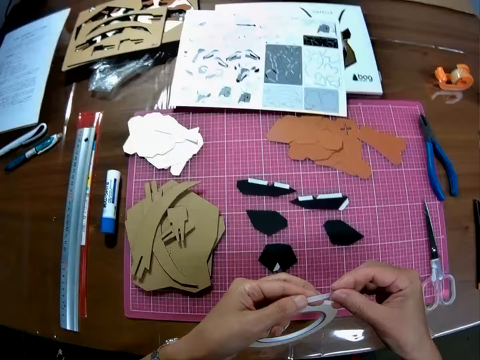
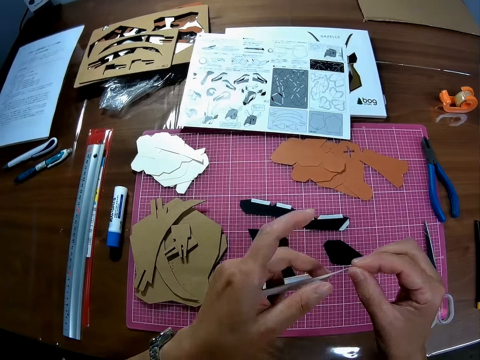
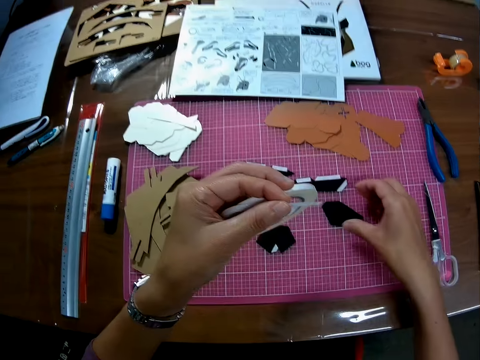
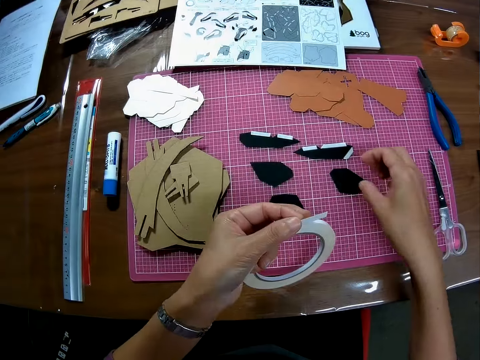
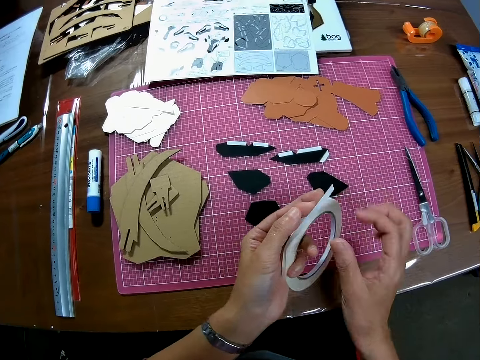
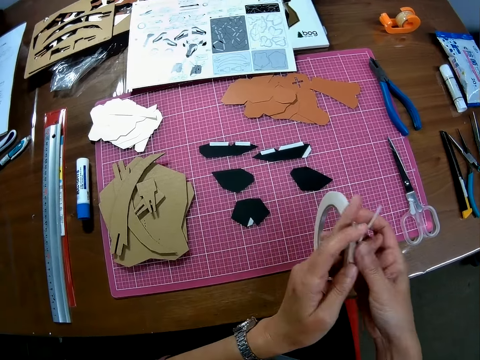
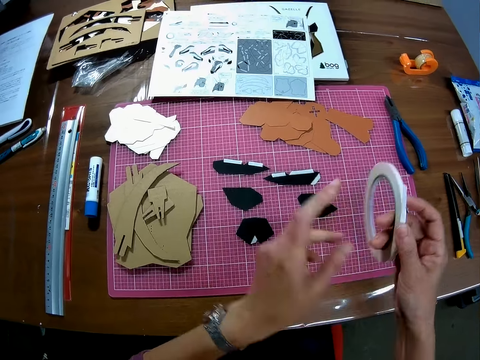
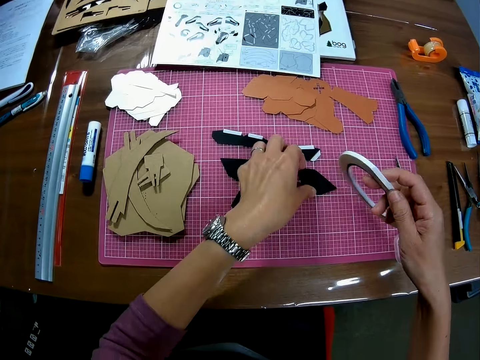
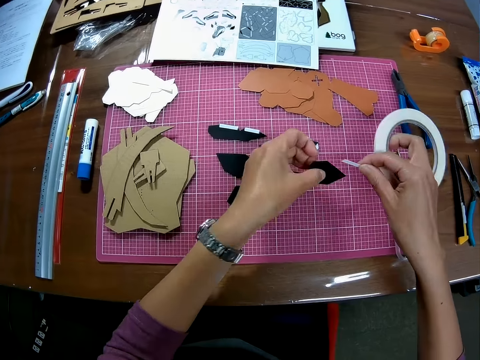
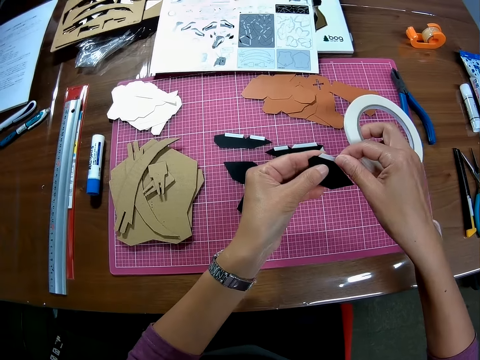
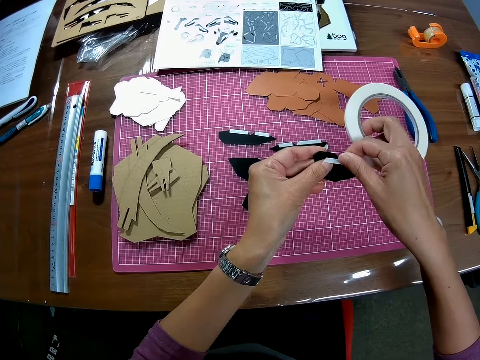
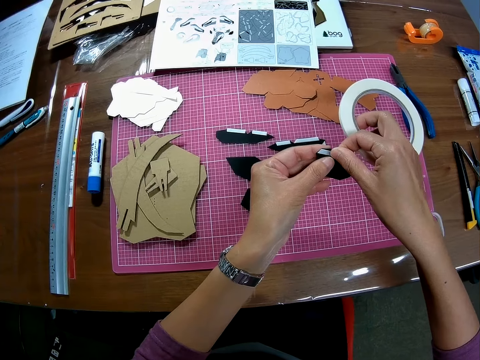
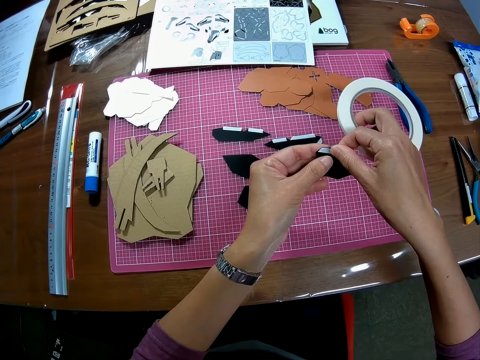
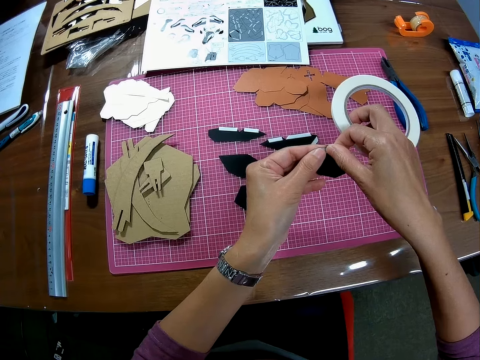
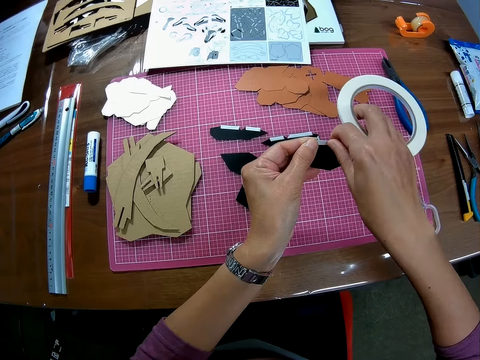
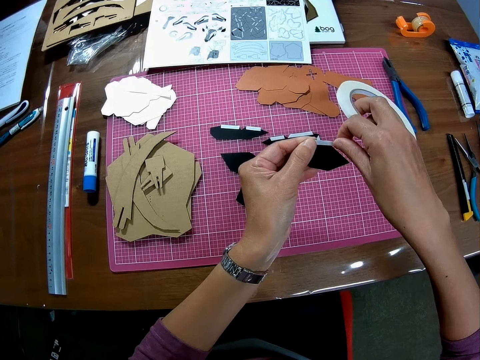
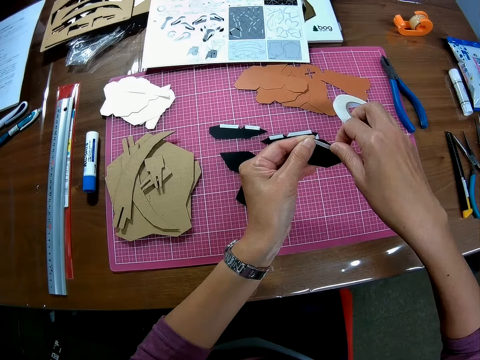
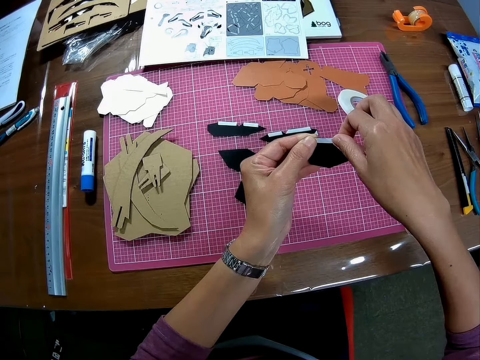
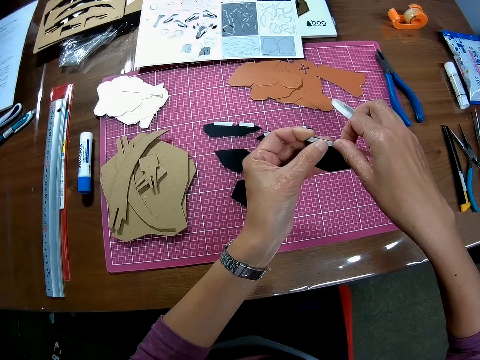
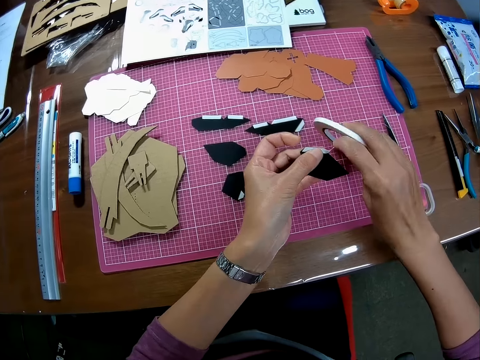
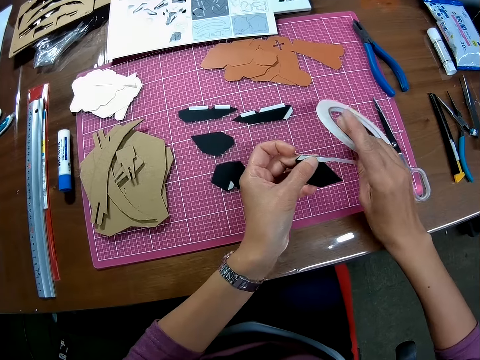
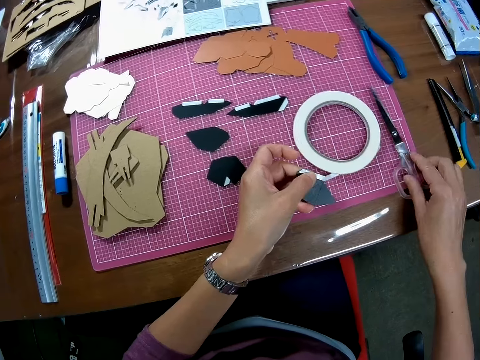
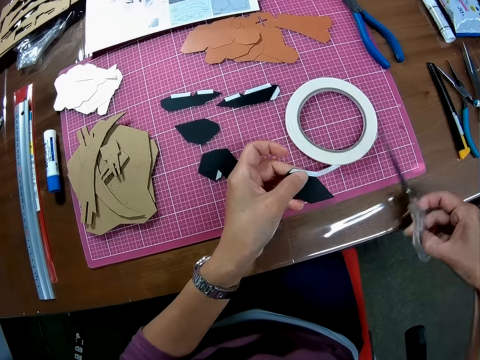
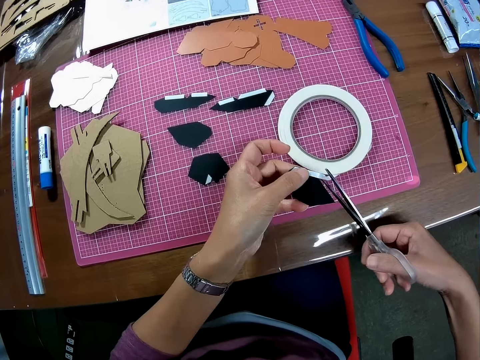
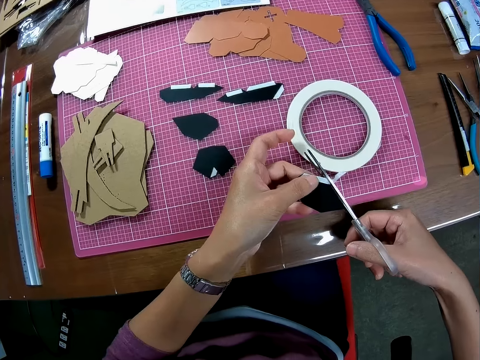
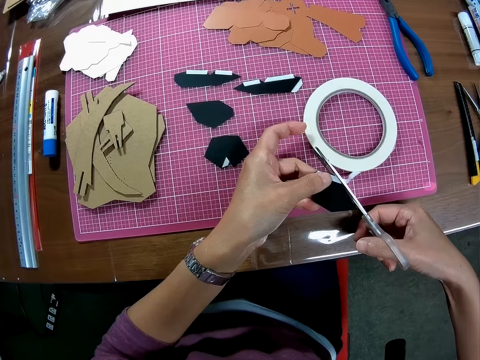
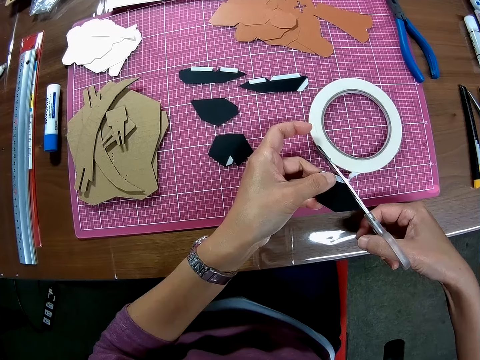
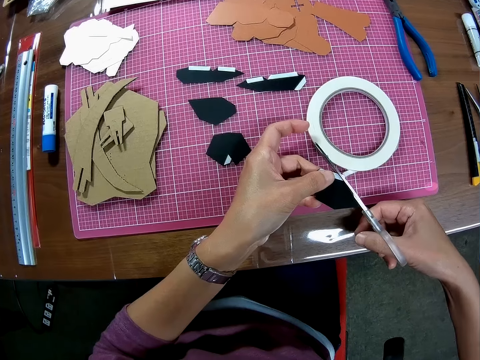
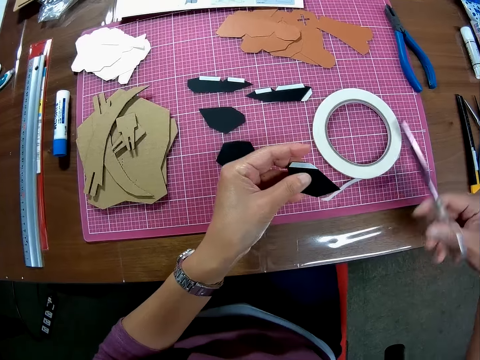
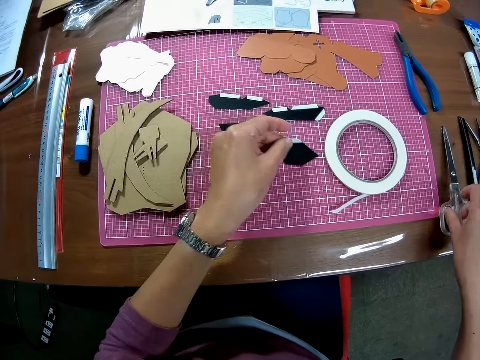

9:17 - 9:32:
The camera wearer removes his hand from the wooden mechanical model pieces. He touches the unrolled tape. He holds the tip of the artist tape in his left hand with his right hand. He removes his hand from the unrolled tape. He holds a piece of paper on the table with his right hand. He touches the piece of wooden mechanical model on the sheet. He lifts his hand off the paper. He shifts the artist tape from his left to right hand. He lifts the piece of paper from the table with his left hand. He wraps the edge of the paper with the artist tape in his right hand. He drops the tape on the sheet. He picks up scissors from the cutting mat with his right hand. He cuts the tape along the edge of the paper with the scissors.

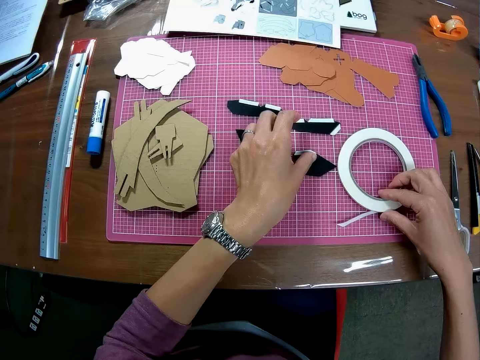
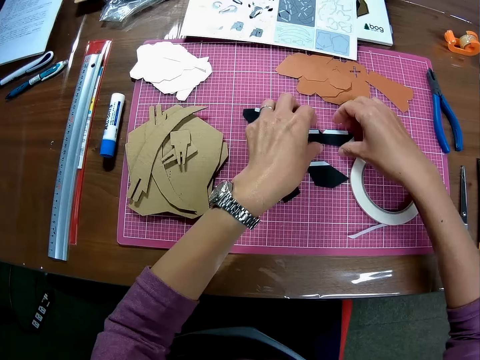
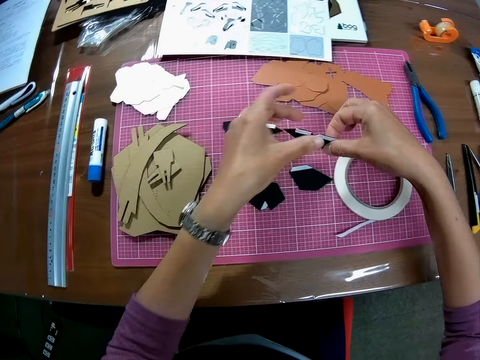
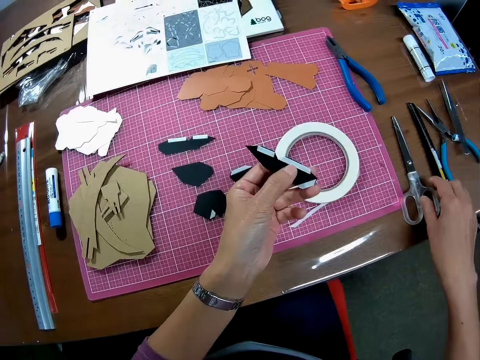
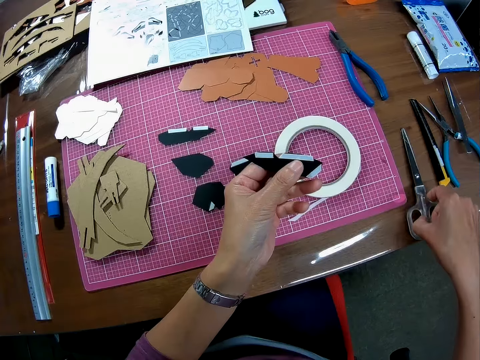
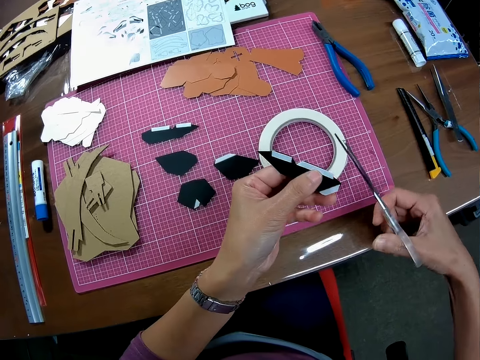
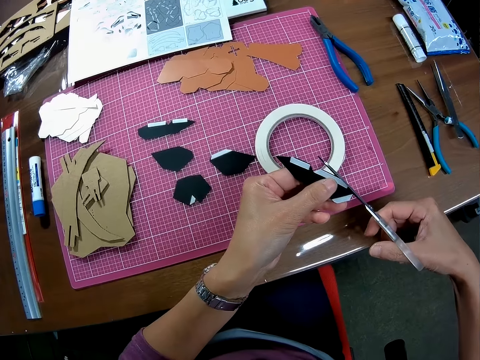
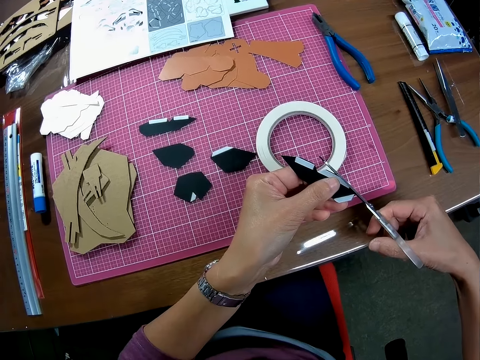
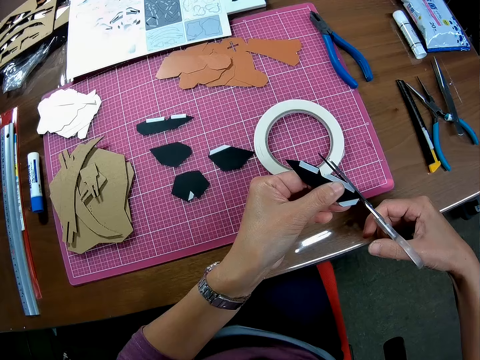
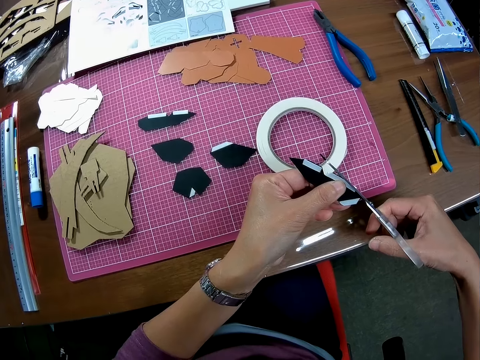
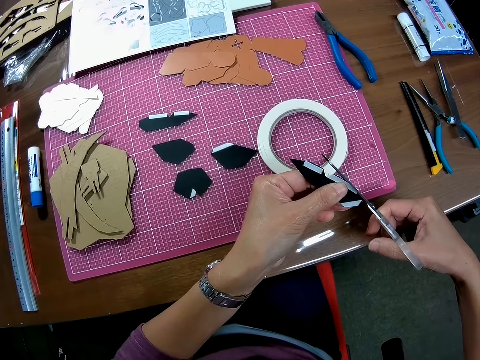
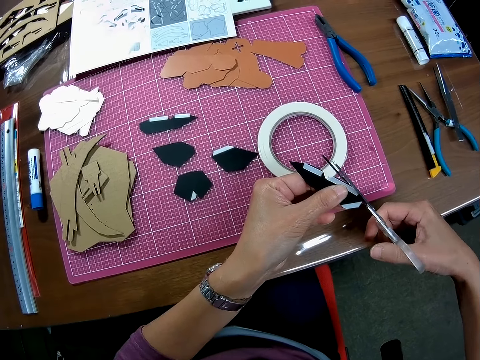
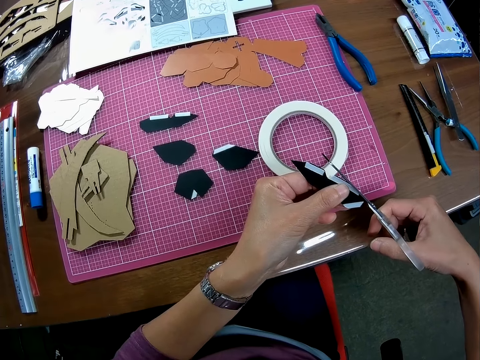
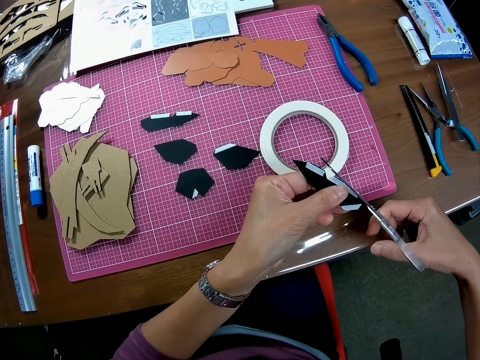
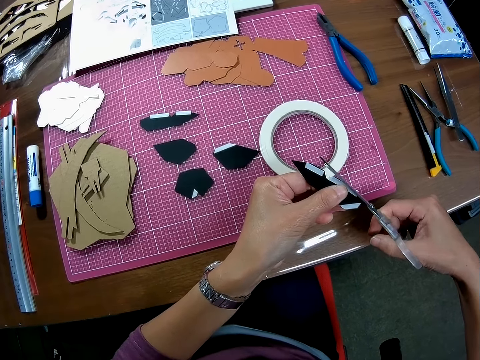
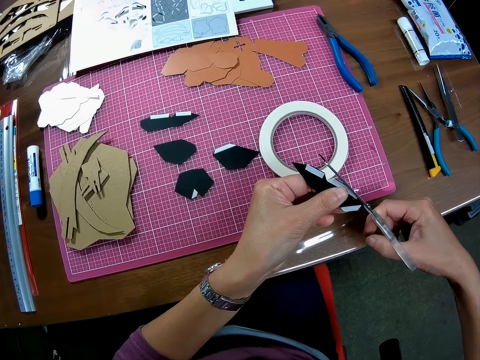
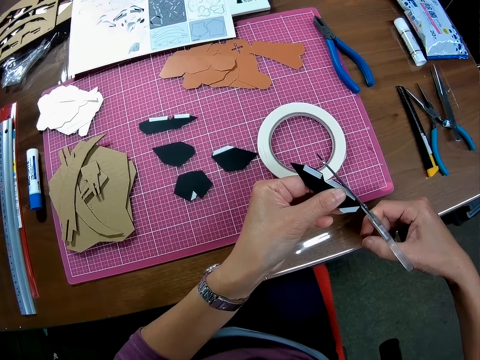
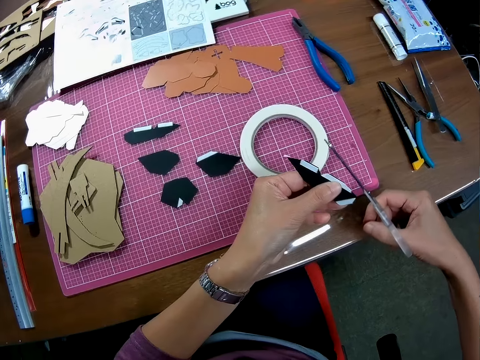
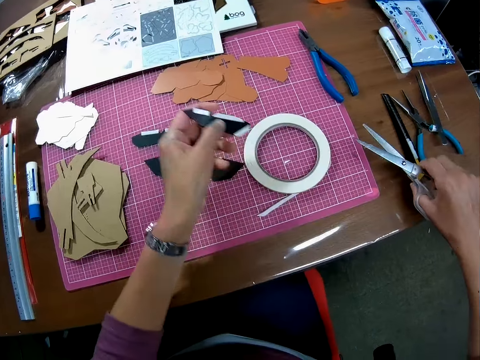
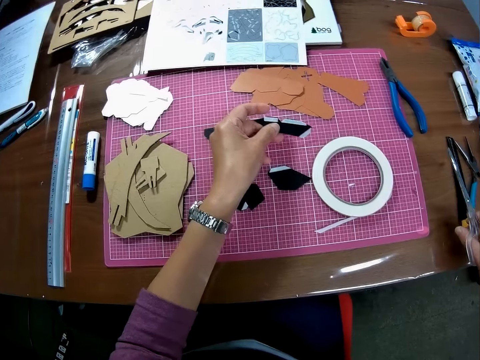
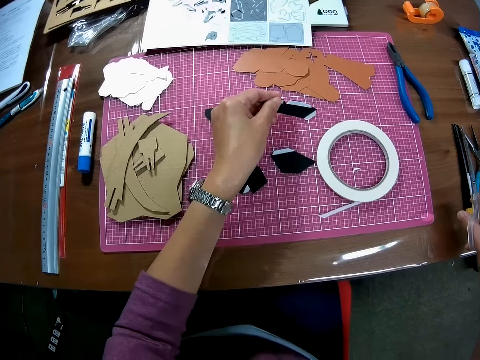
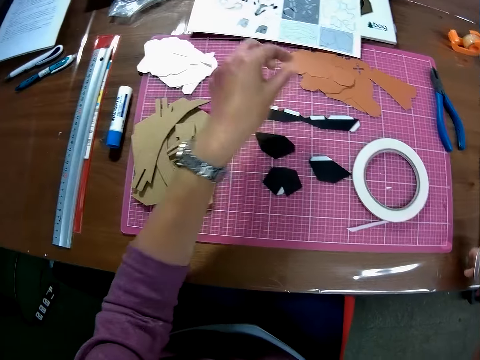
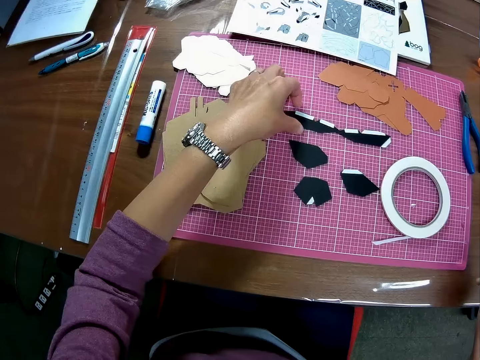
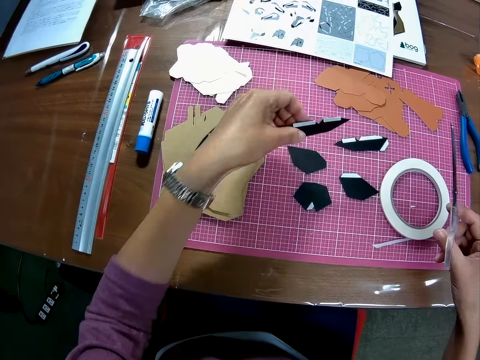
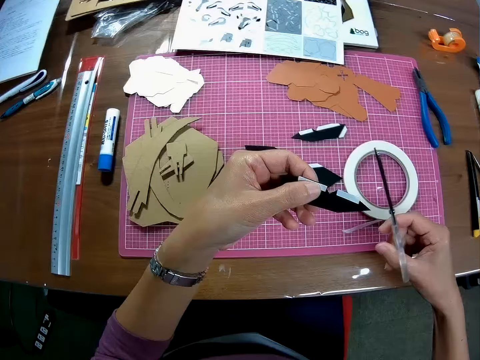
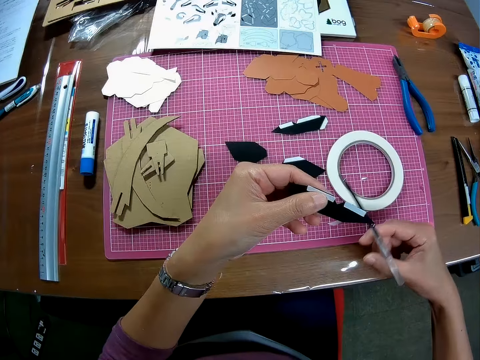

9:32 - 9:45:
The camera wearer places the scissors back on the table. They place the paper in the left hand on the mat. They hold the tape on the mat with the right hand. They pick up another piece of paper from the mat using both hands. They pick up the scissors from the table with the right hand. They shape the edge of the paper in the left hand with the scissors. They remove the scissors from the wooden mechanical model pieces. They stretch the scissors in the right hand to the table. They place the paper piece in the left hand on the mat. They pick up another piece from the mat.
